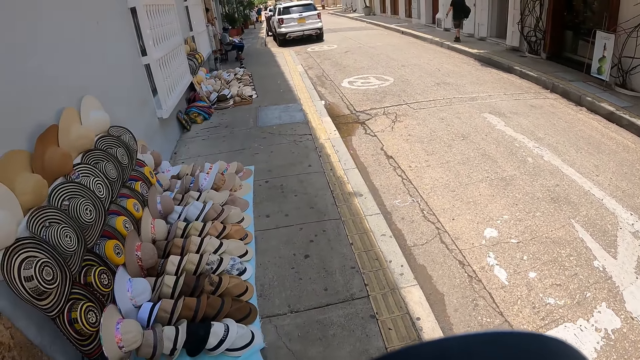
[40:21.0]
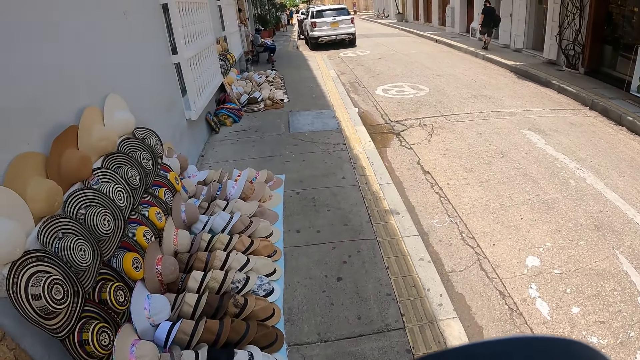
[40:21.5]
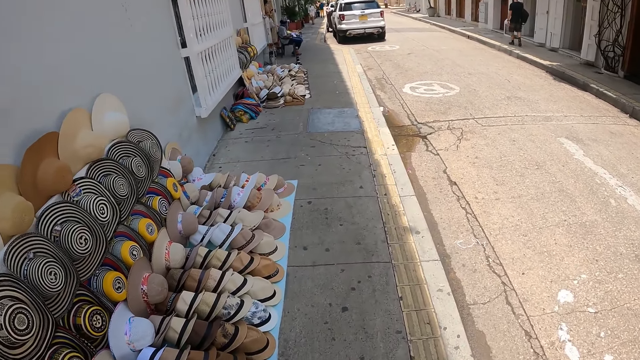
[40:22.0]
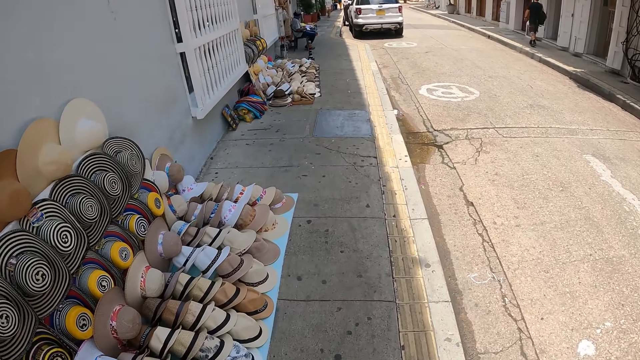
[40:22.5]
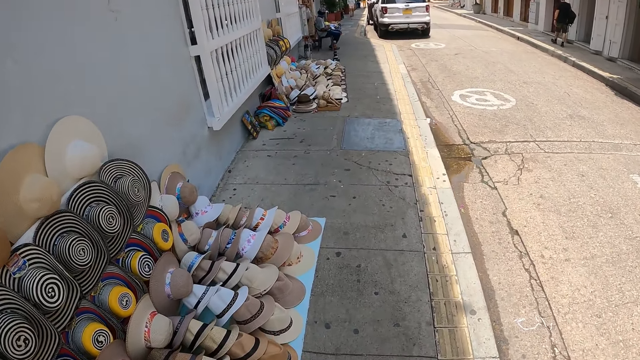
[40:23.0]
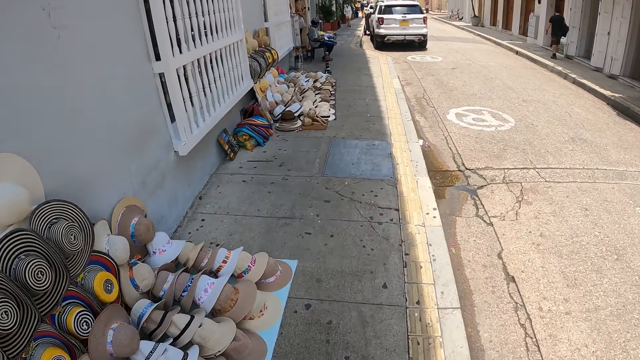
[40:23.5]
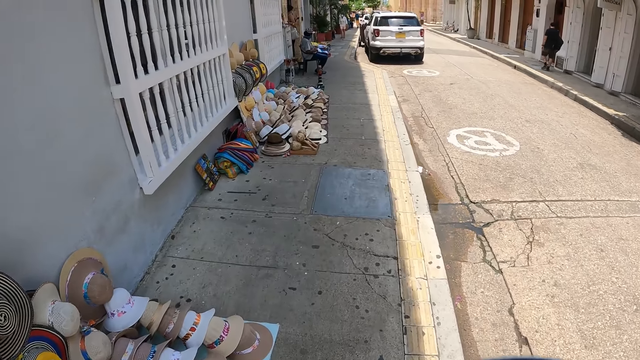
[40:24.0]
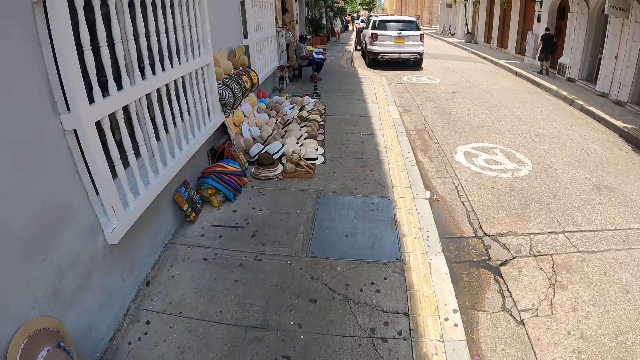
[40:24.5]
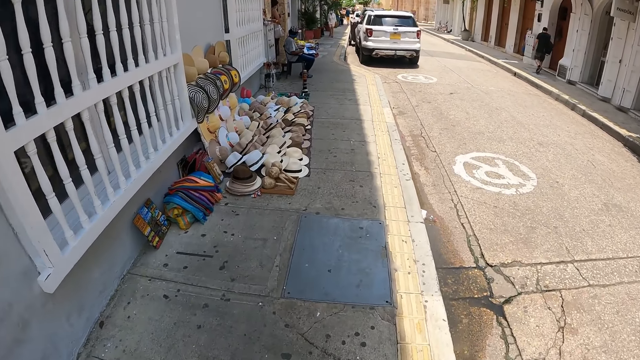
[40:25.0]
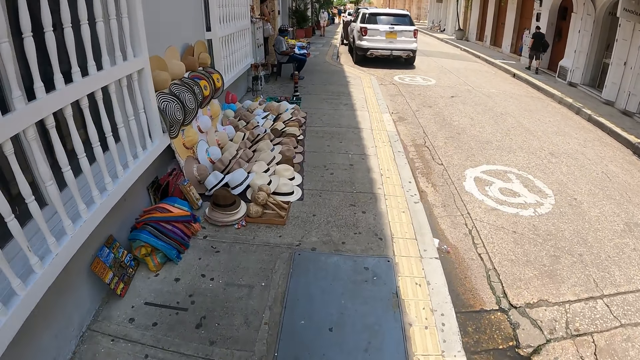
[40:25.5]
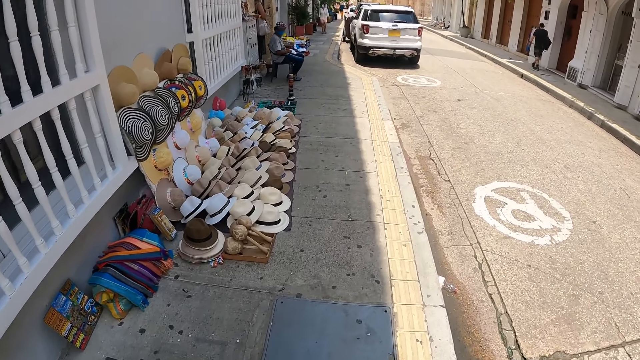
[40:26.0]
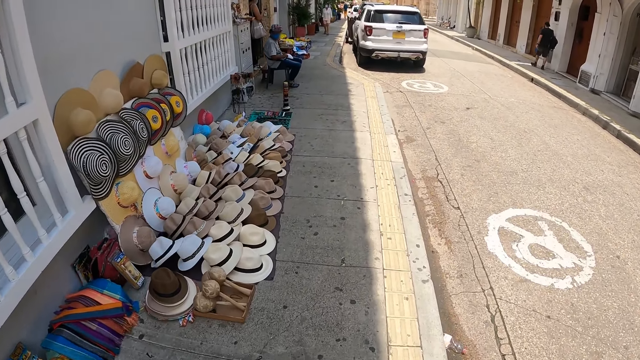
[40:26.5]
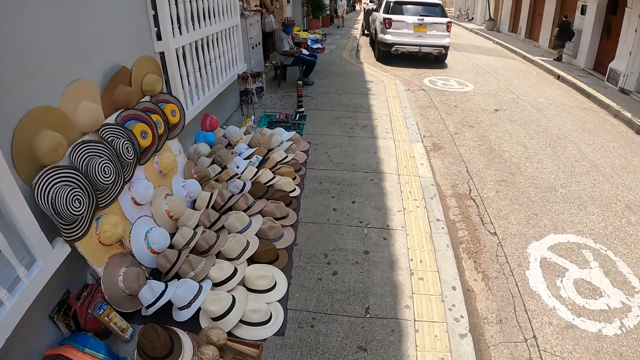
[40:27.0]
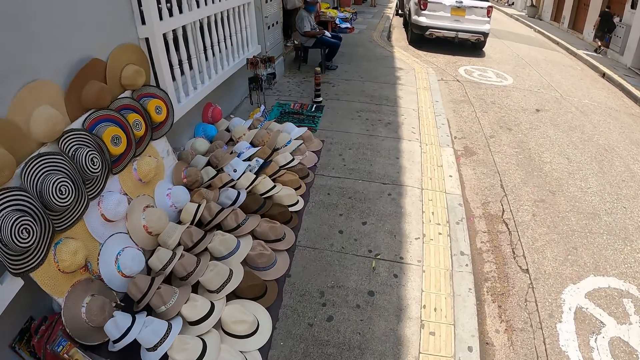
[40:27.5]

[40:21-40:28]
The camera wearer walks on the sidewalk.

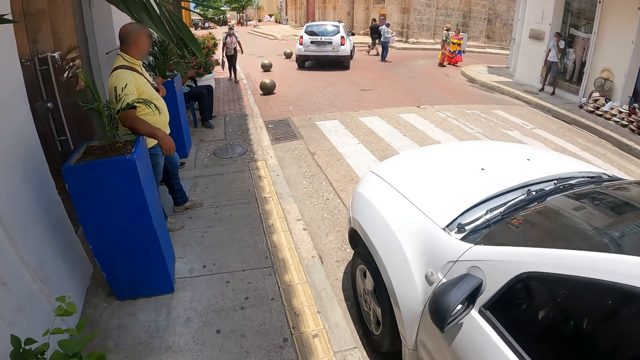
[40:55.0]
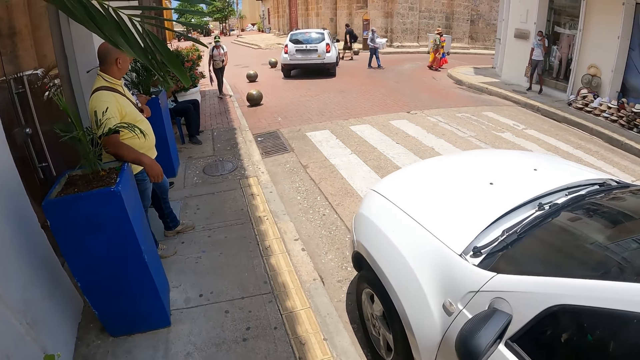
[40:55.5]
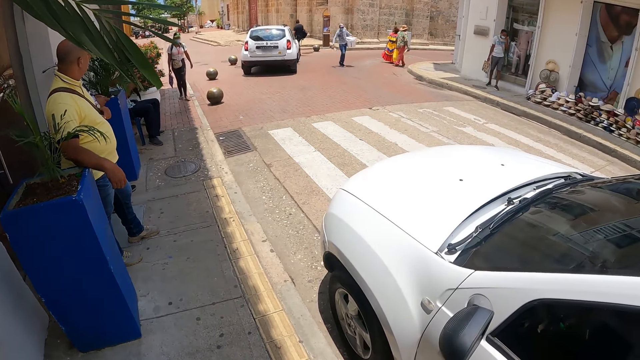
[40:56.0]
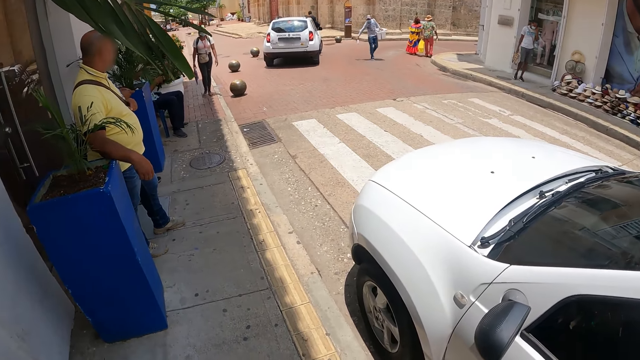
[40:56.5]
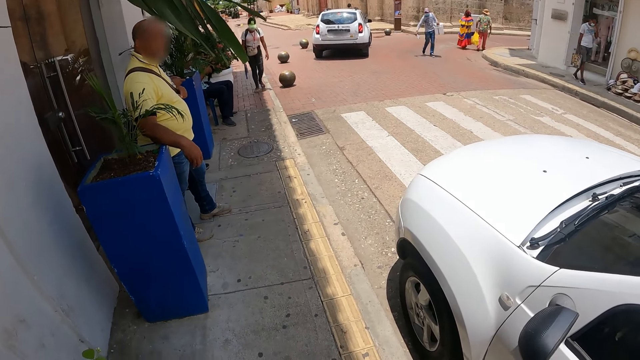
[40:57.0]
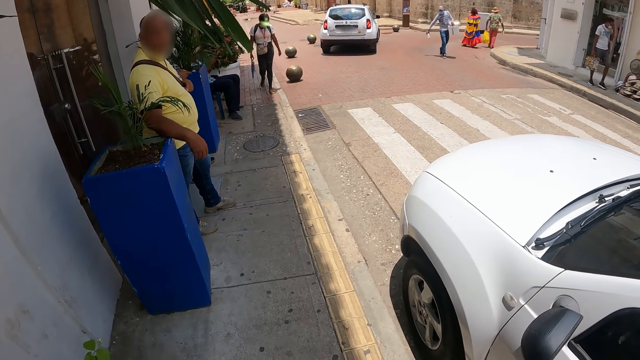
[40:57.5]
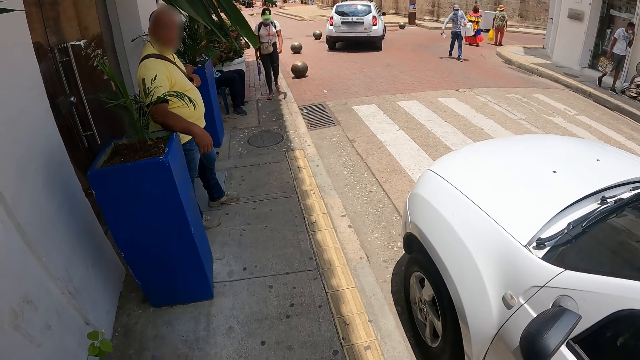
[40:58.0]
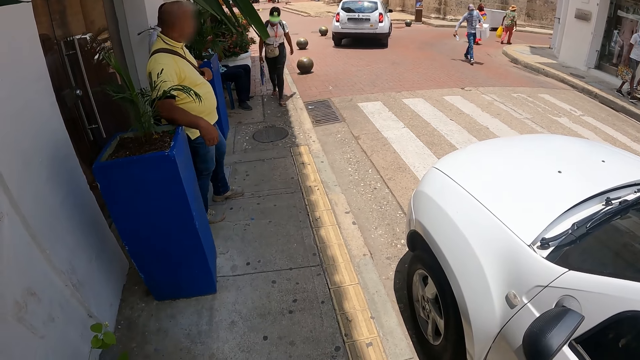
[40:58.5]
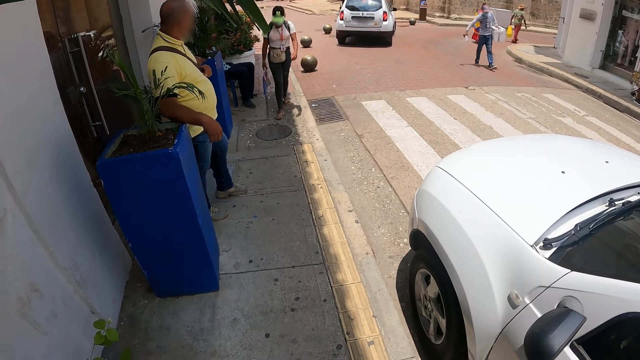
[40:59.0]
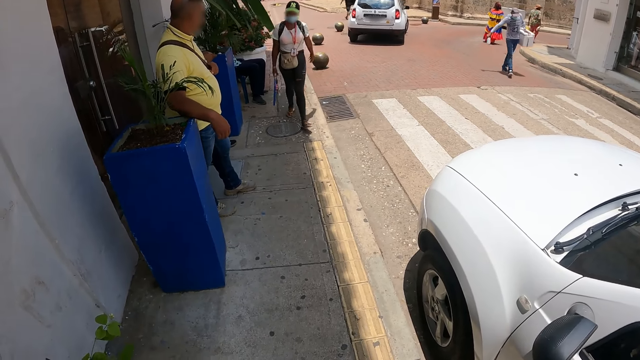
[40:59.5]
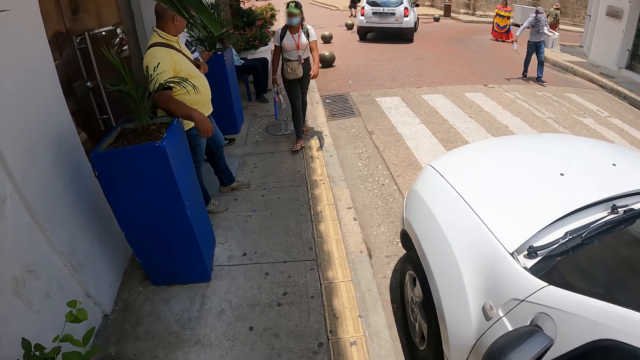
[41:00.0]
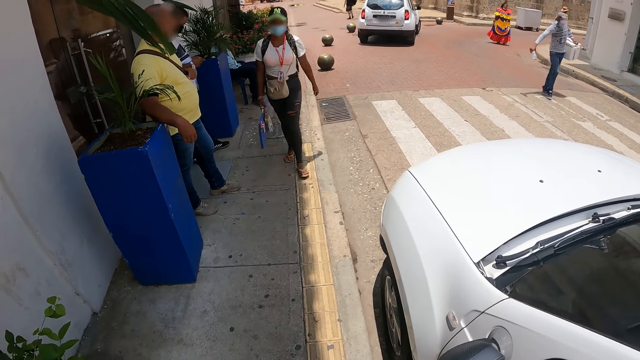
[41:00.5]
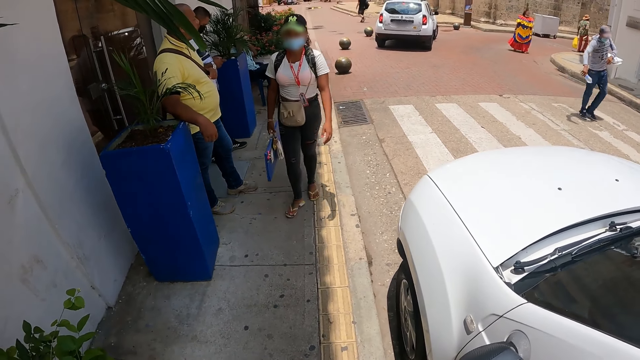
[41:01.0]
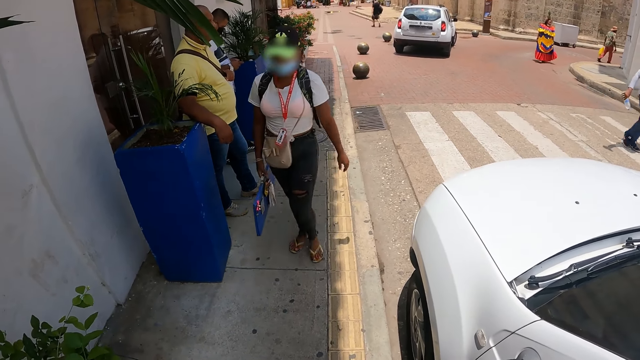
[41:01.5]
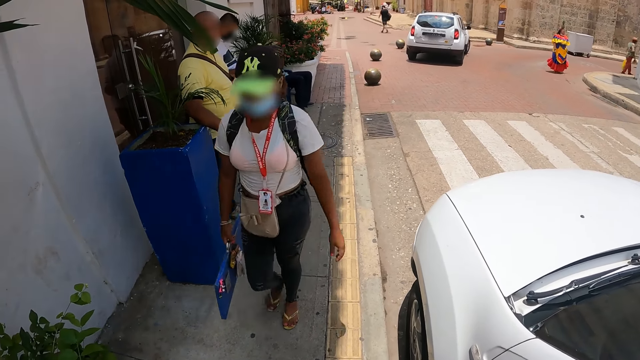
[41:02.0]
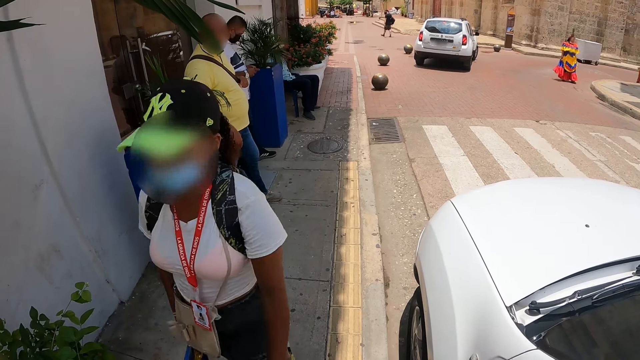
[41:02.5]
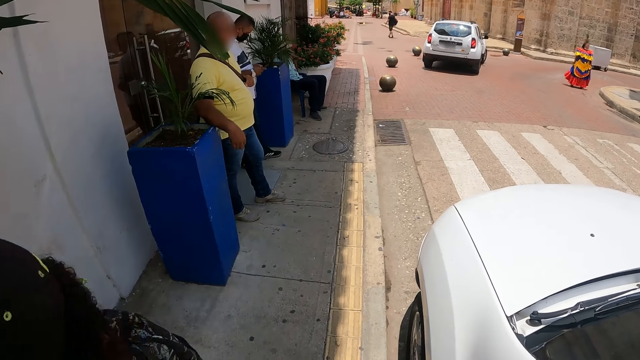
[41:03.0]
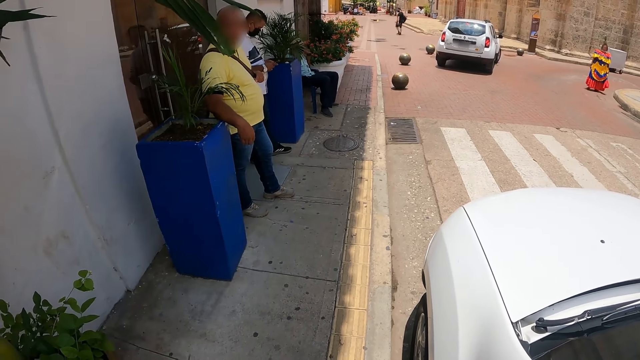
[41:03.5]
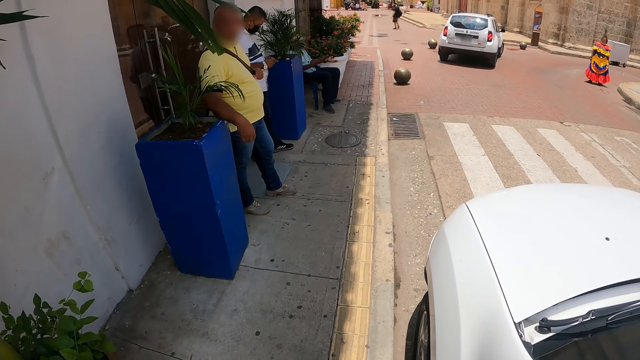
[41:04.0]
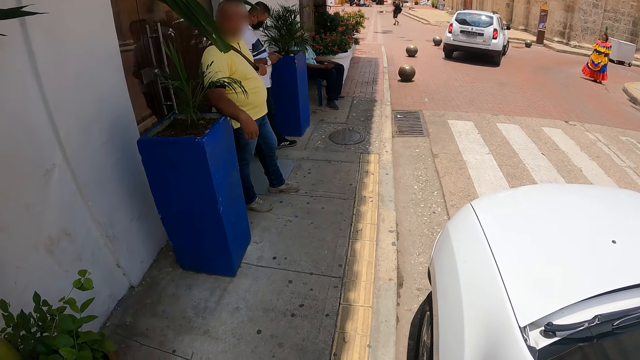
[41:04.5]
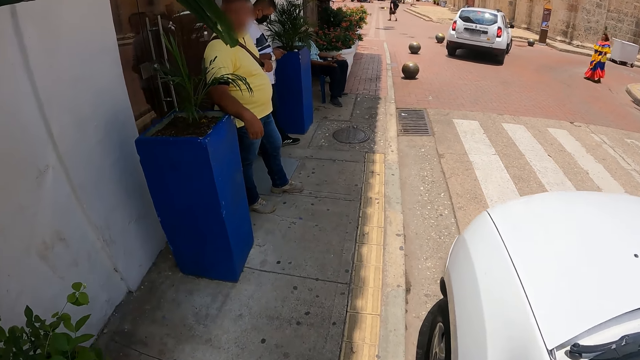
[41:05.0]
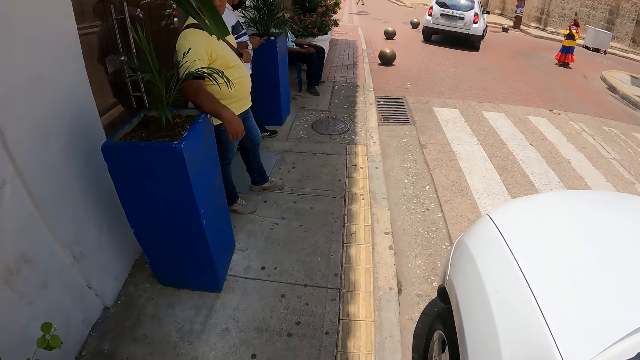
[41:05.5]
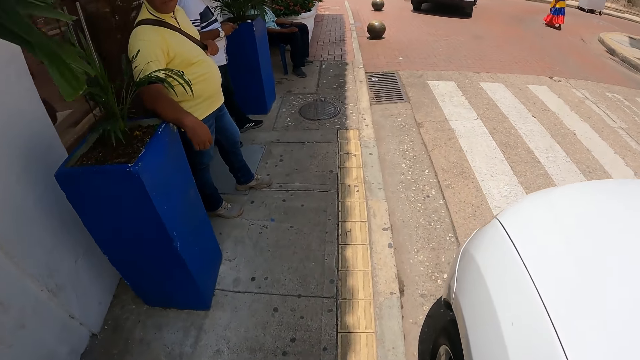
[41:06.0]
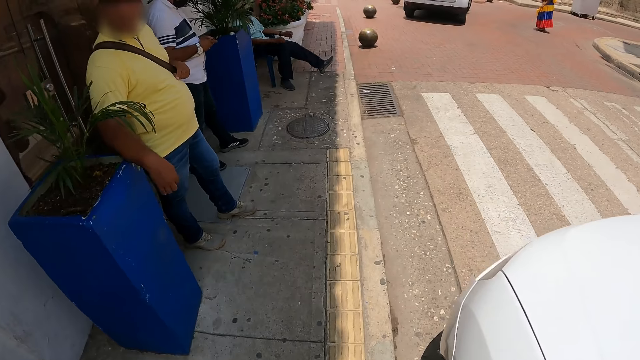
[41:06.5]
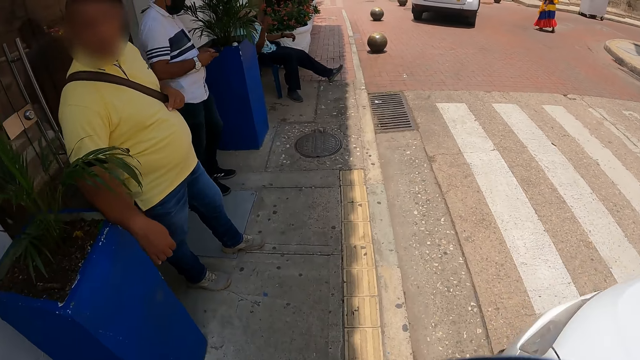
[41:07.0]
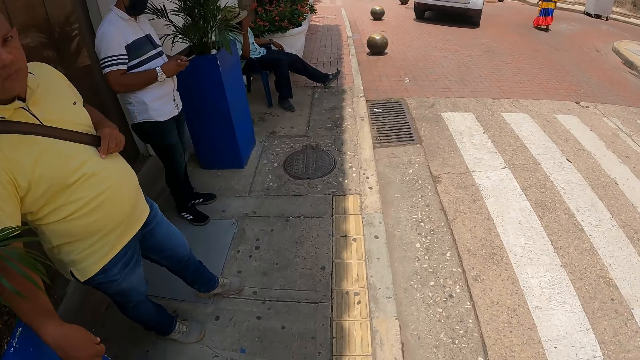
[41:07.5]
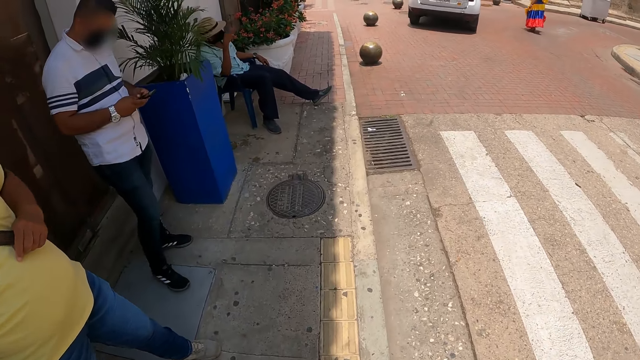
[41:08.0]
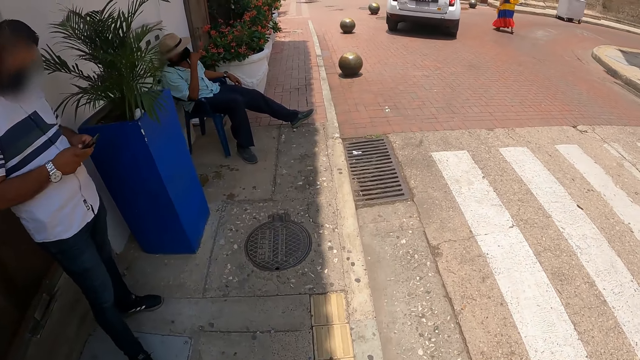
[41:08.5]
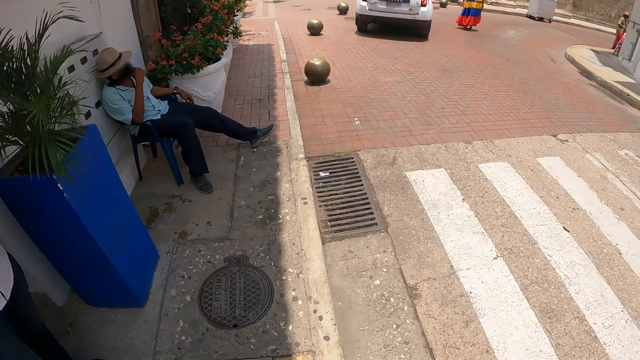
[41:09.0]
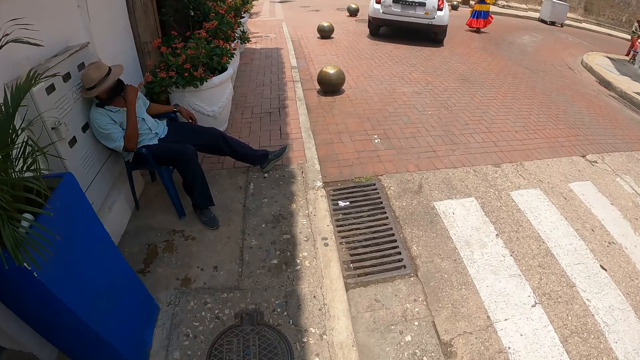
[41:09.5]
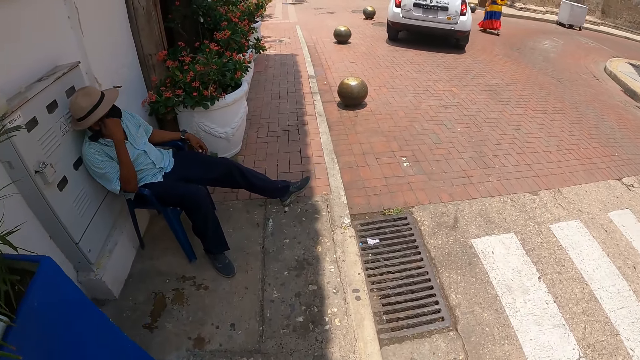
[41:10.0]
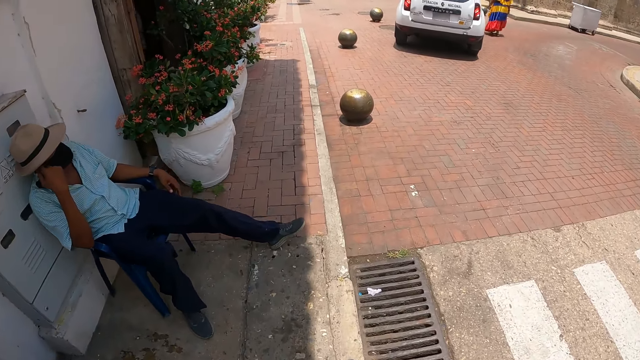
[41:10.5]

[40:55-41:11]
The camera wearer stands by the pavement. They look ahead. They walk ahead on the road.
